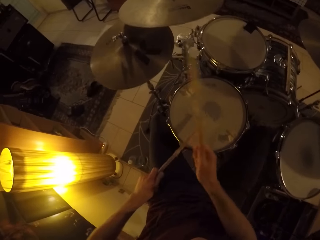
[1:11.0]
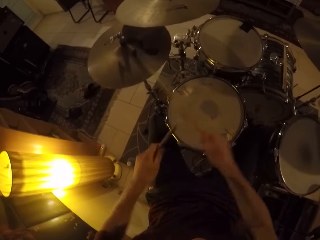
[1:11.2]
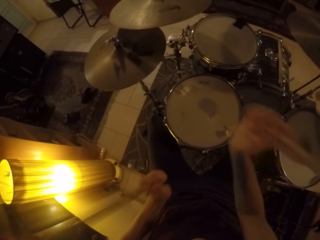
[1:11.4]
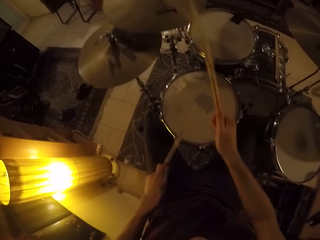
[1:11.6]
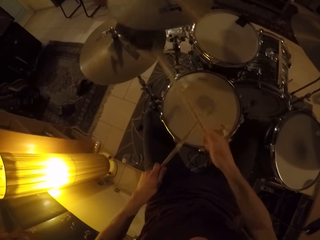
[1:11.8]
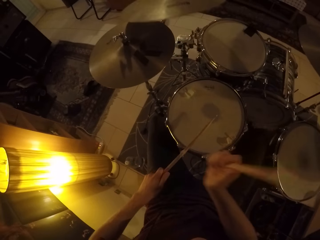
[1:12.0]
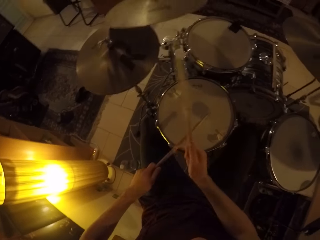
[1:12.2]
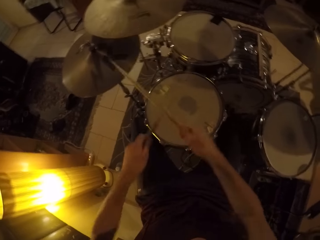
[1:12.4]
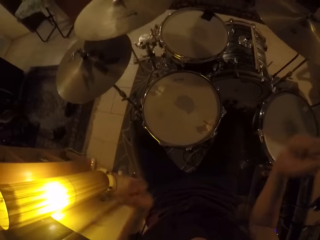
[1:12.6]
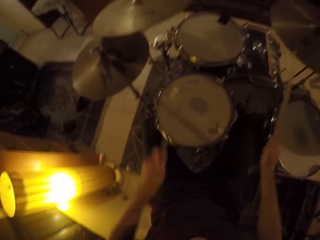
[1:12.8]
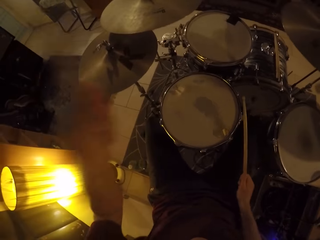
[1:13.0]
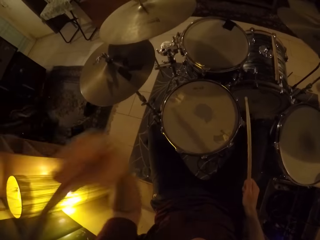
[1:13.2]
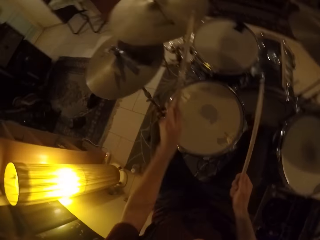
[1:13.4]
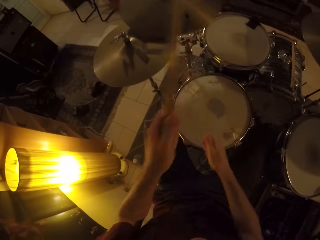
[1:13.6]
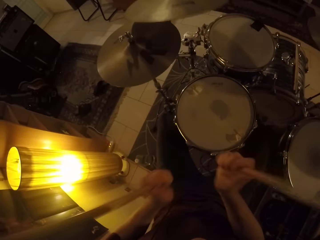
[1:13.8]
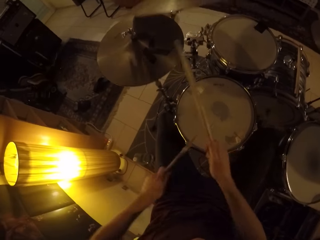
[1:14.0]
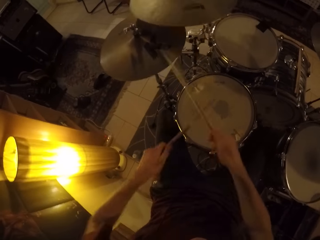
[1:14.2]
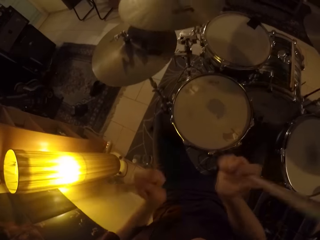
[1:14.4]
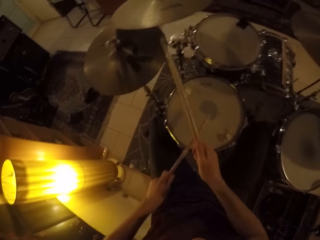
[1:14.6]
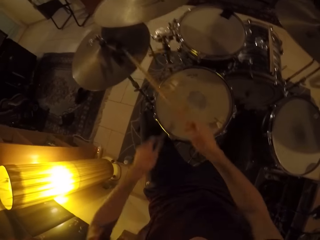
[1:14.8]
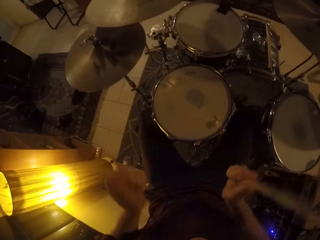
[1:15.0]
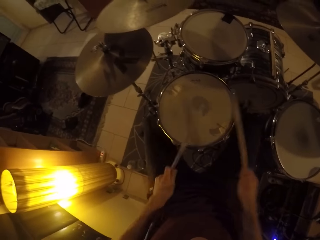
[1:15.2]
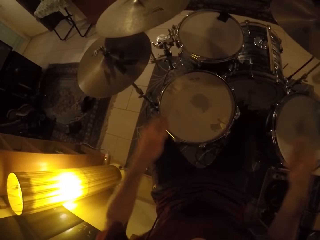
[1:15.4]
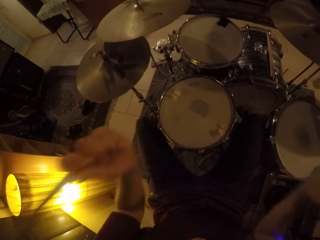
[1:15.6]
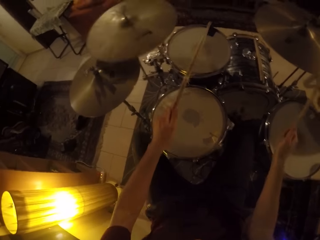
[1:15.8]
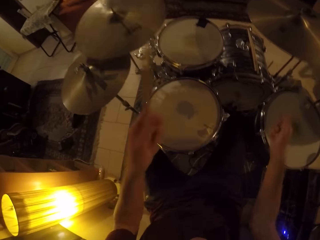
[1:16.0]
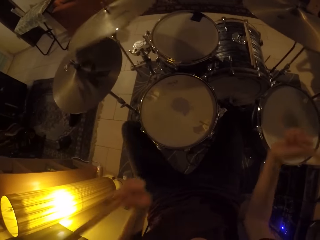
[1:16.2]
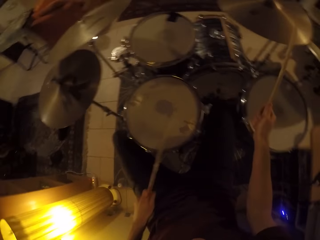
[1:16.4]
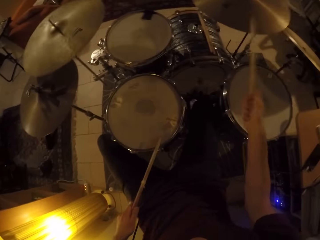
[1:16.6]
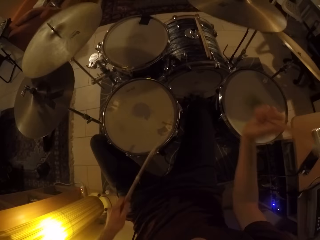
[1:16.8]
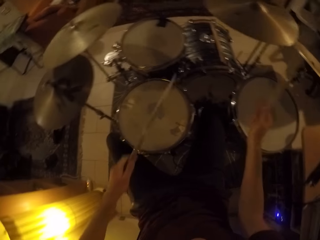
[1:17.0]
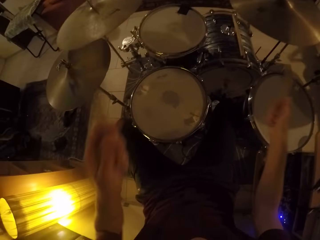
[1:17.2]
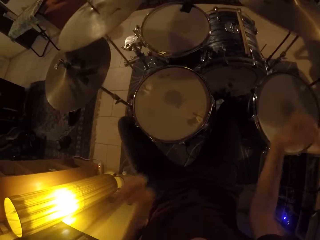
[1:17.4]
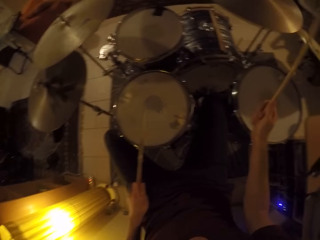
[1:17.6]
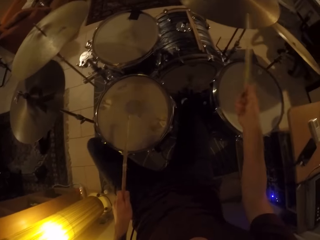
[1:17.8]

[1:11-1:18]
The camera wearer plays the drum set.

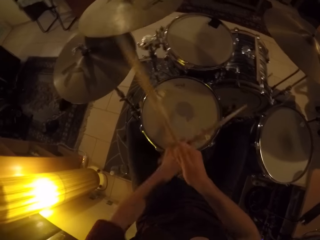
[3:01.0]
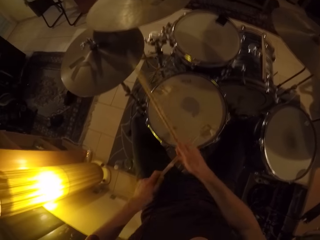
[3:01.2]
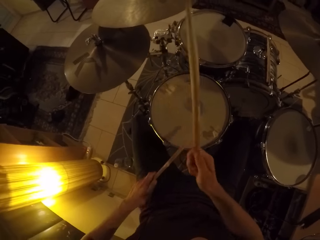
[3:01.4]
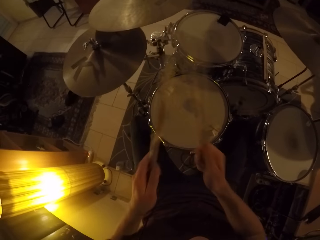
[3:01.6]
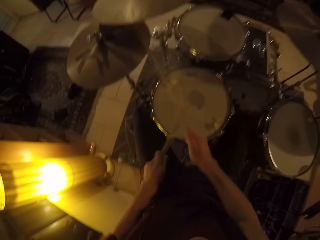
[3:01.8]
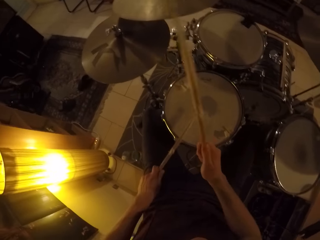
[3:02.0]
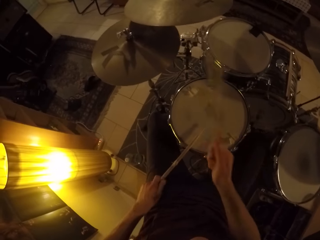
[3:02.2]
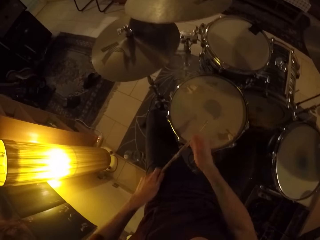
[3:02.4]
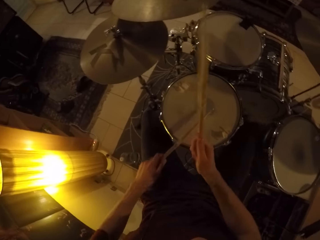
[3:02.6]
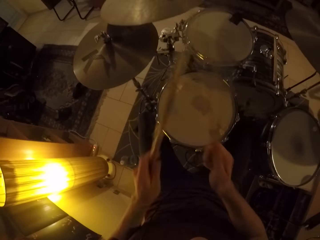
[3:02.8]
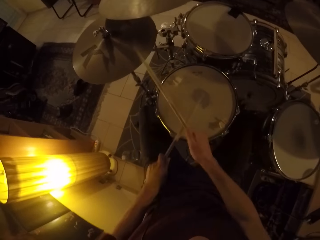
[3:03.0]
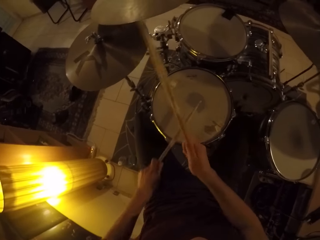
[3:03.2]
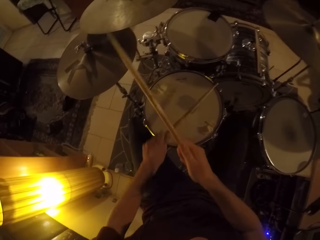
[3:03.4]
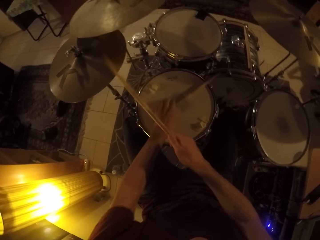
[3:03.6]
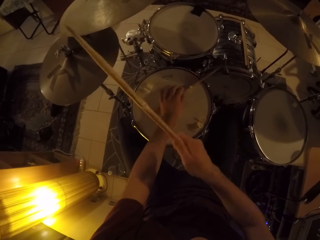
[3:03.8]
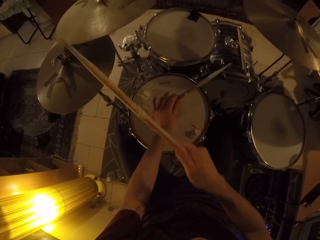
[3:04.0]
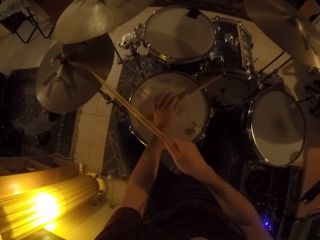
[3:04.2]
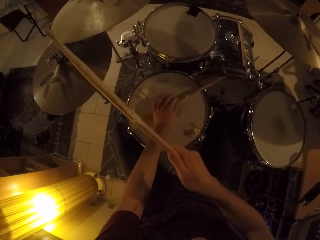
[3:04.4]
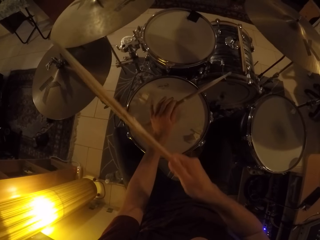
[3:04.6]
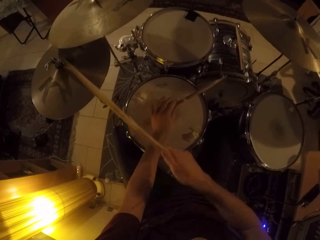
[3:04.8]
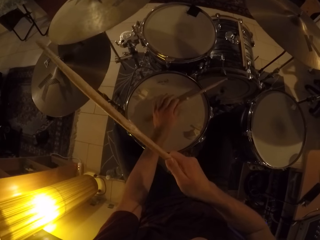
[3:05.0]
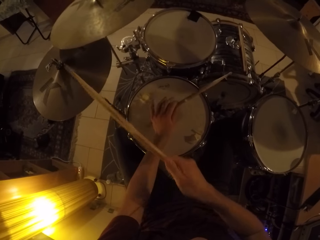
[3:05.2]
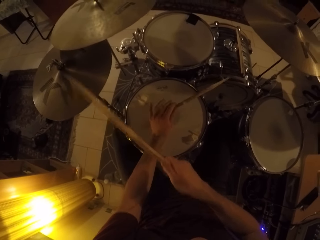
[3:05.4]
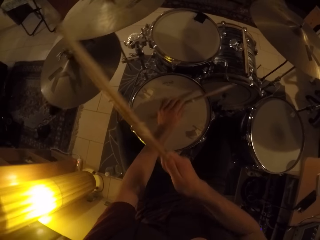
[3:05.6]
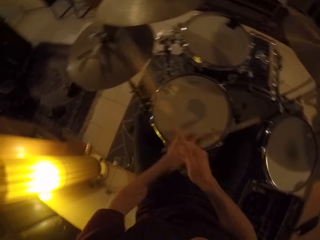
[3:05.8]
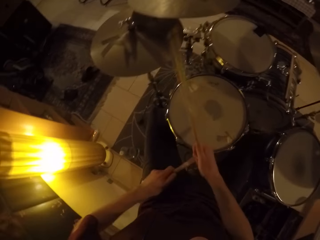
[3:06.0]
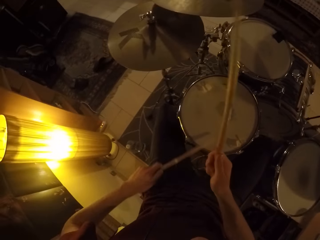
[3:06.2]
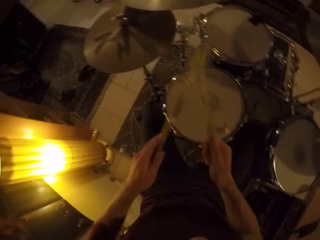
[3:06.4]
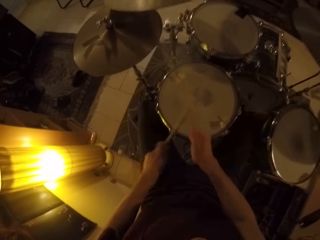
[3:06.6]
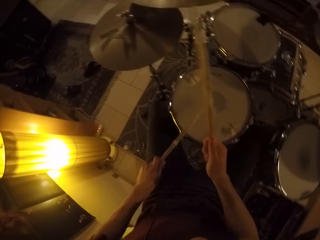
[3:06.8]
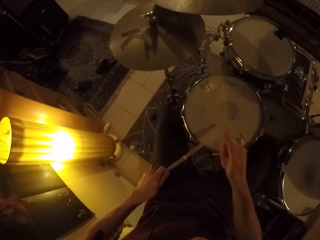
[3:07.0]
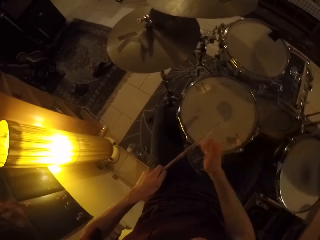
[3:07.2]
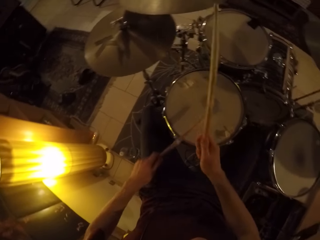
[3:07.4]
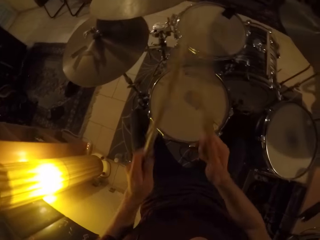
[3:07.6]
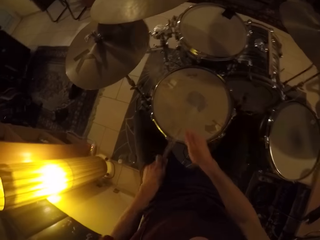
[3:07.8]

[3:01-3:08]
The camera wearer plays the drum set.

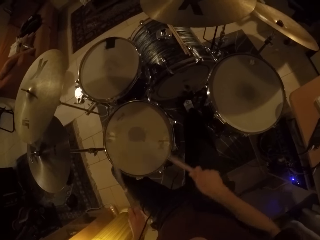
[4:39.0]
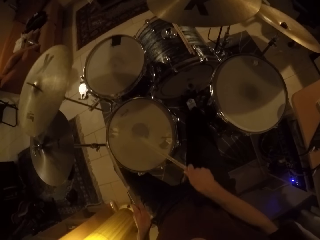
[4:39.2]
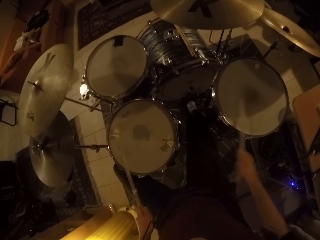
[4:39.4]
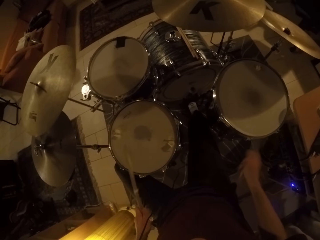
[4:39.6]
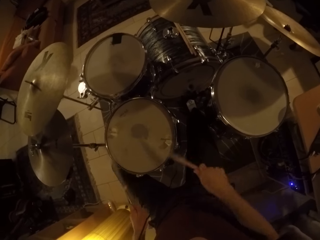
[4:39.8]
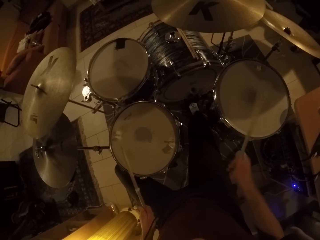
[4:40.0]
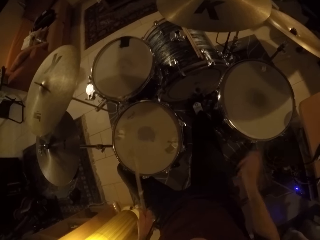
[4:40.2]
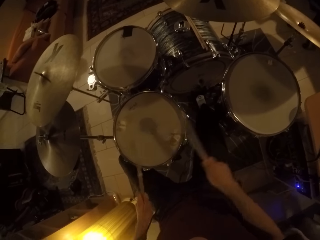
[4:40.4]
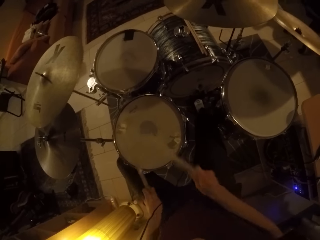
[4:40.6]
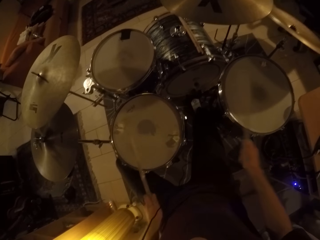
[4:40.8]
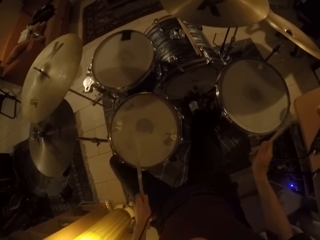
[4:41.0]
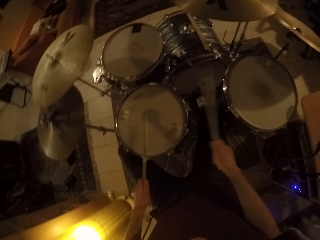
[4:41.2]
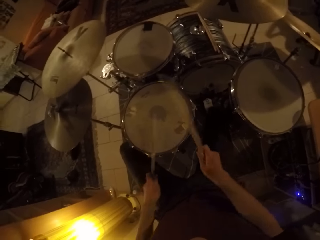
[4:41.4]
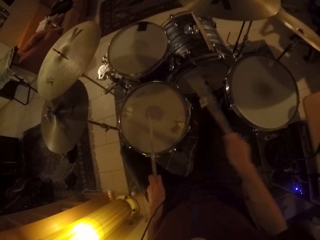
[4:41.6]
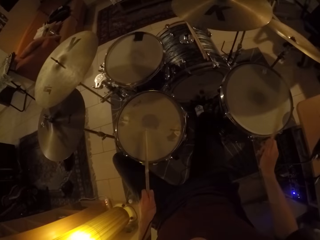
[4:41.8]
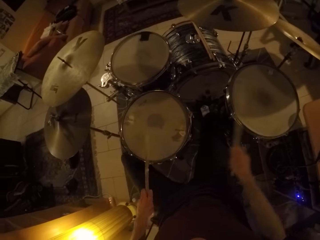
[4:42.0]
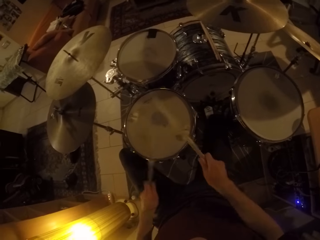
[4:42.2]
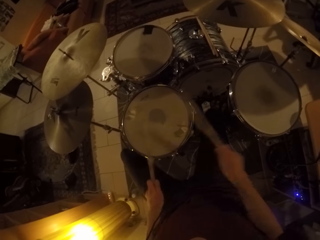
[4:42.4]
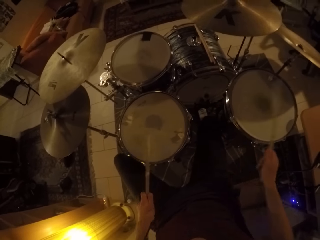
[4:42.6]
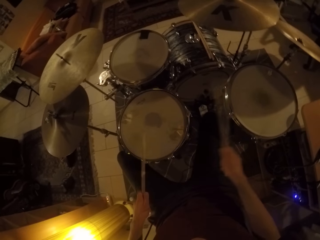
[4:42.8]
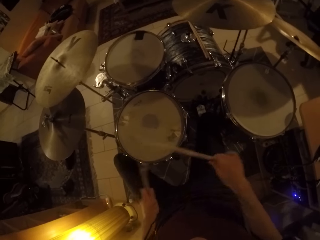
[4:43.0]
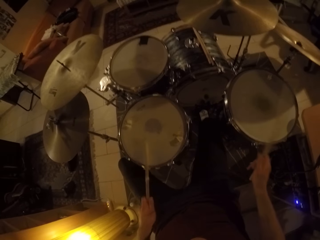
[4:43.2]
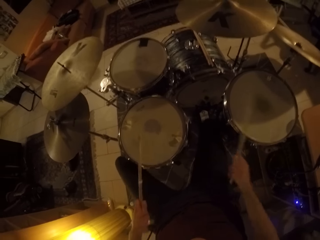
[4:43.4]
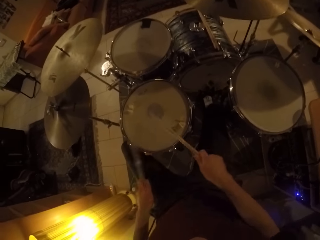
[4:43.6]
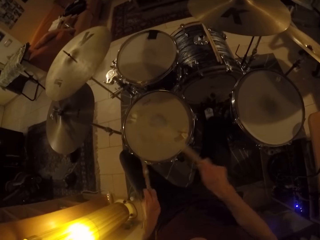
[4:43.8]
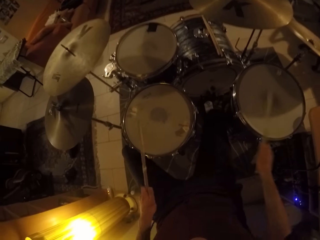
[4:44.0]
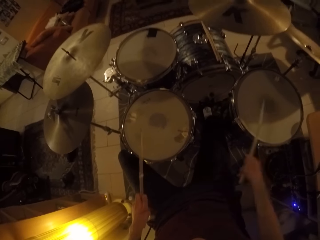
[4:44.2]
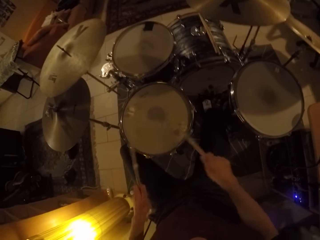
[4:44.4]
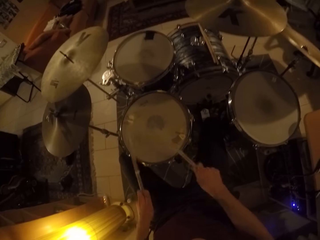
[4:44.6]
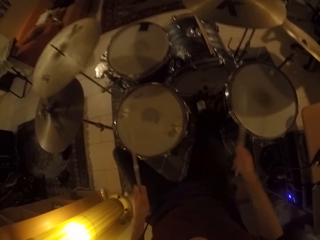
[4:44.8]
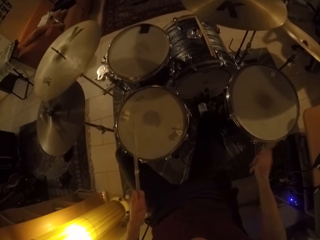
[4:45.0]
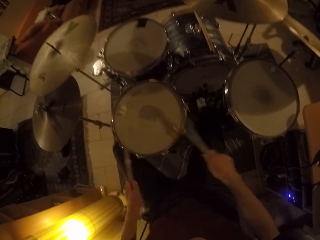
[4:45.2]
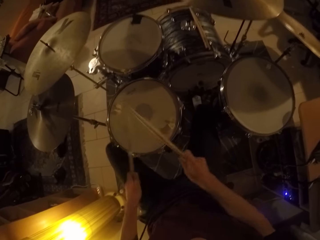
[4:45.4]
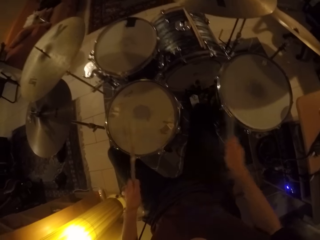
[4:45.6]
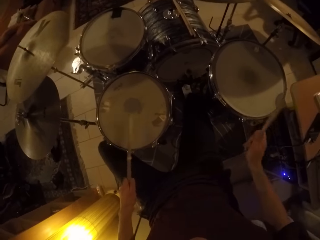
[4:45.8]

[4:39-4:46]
The camera wearer plays a drum set with his left leg together with the drumsticks in his hands.
